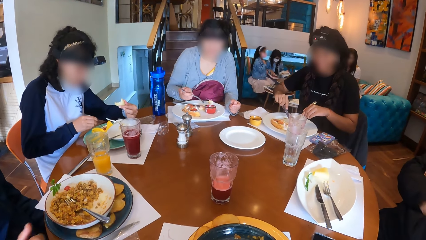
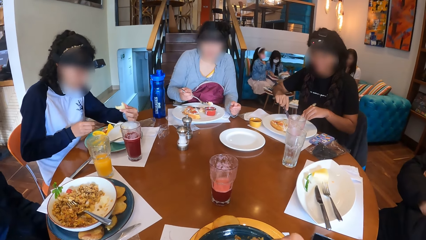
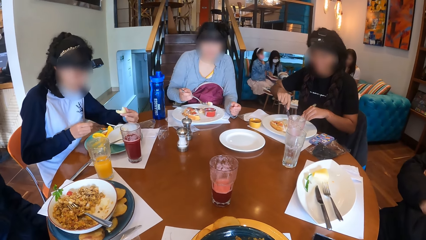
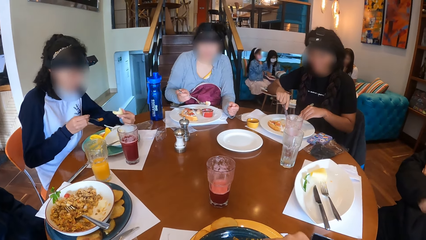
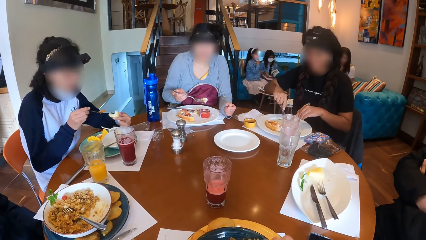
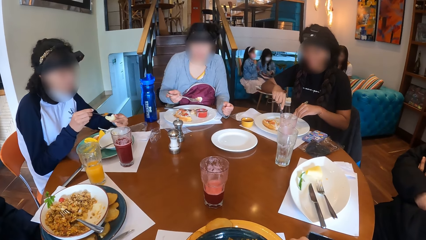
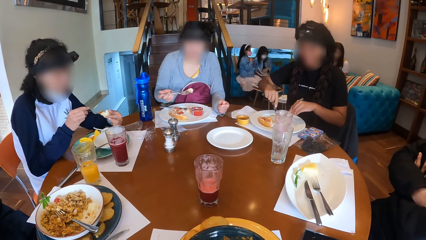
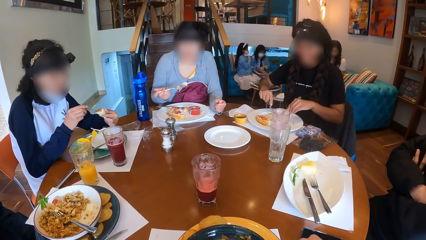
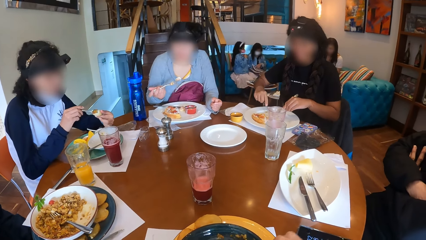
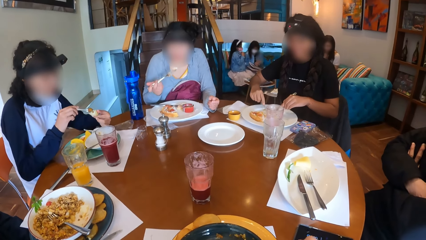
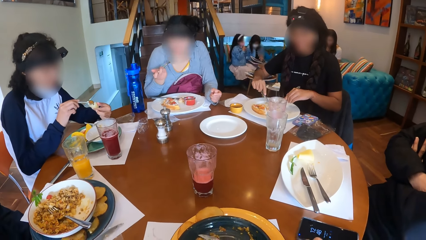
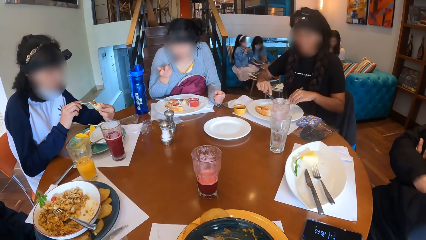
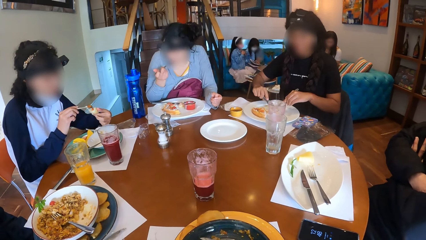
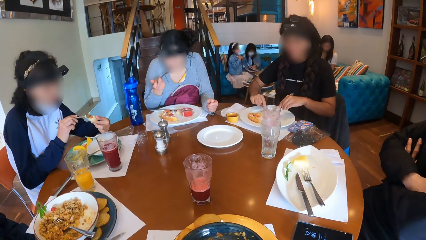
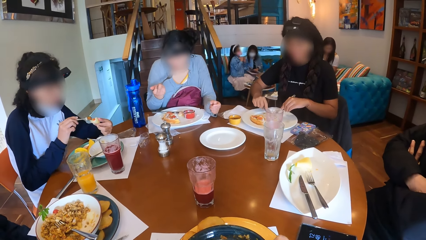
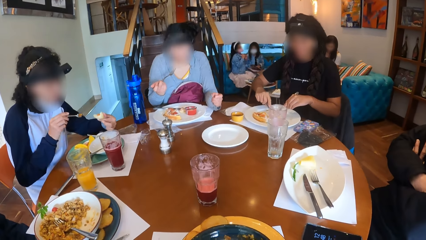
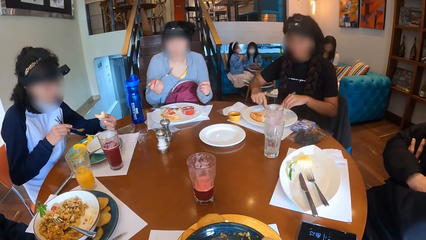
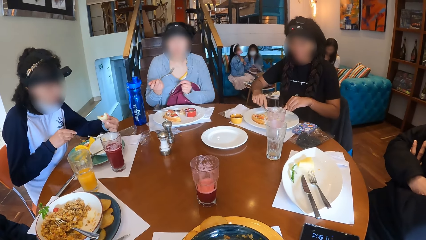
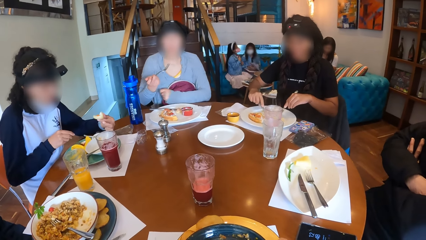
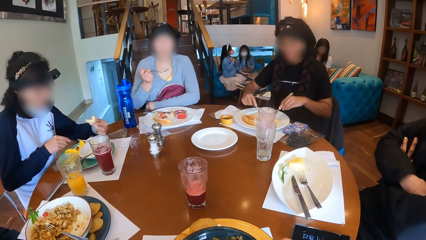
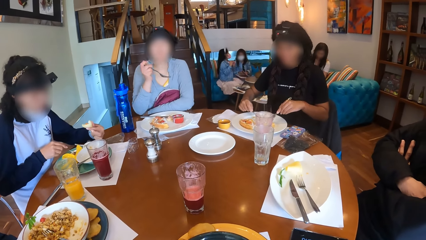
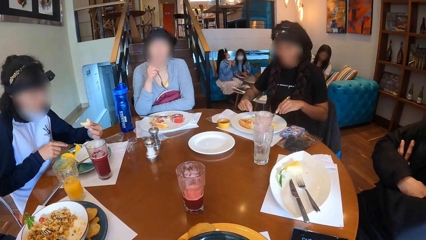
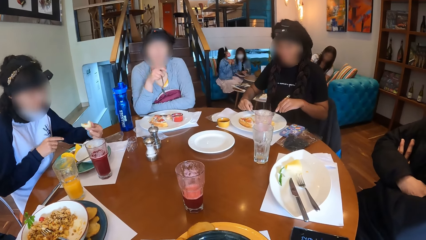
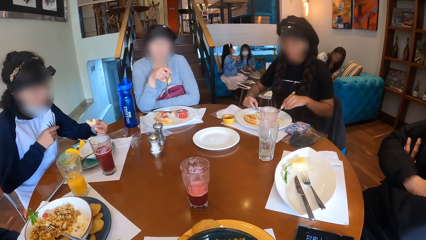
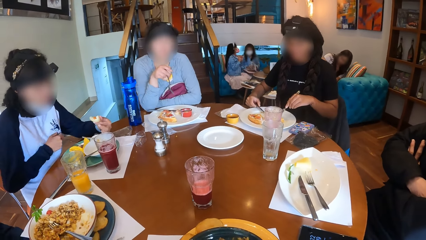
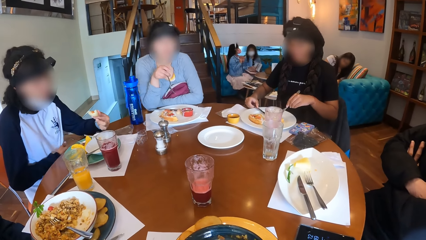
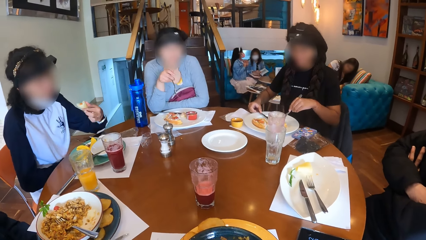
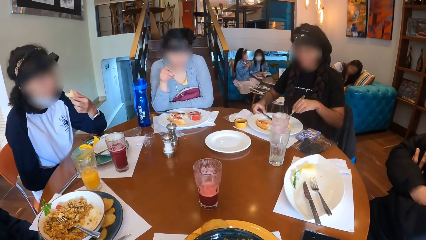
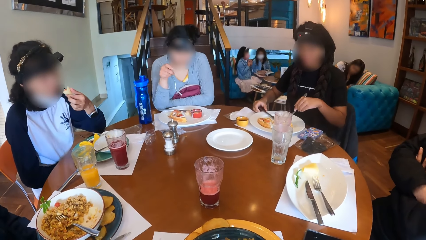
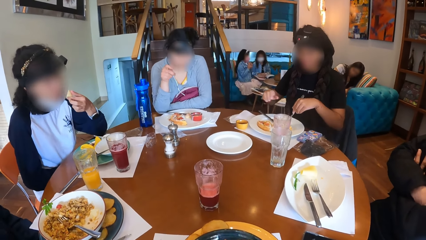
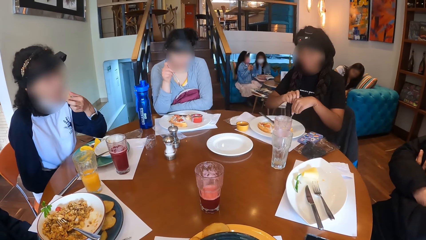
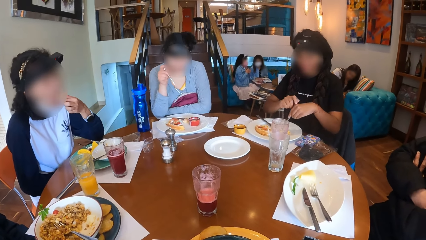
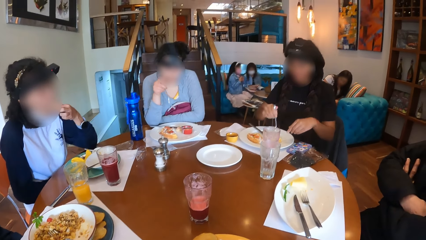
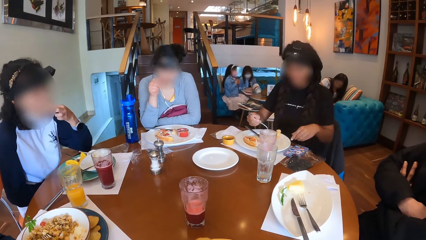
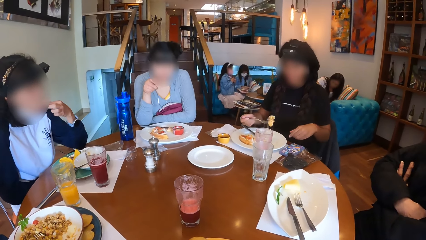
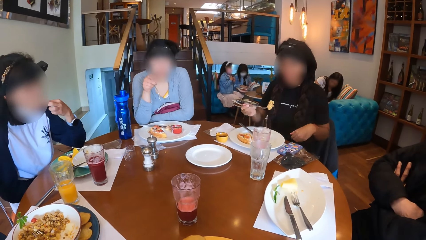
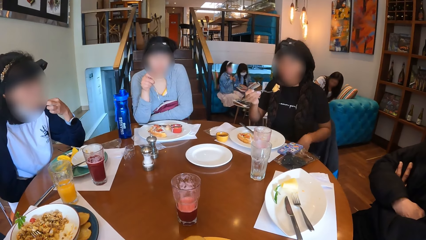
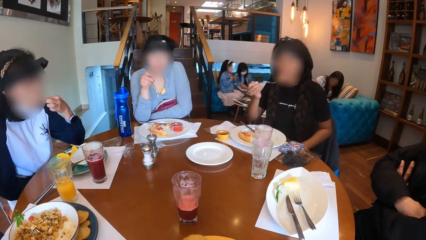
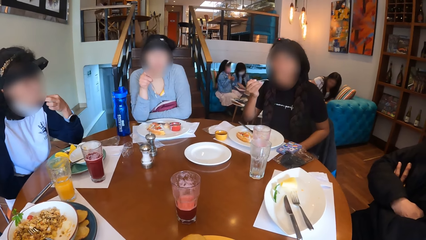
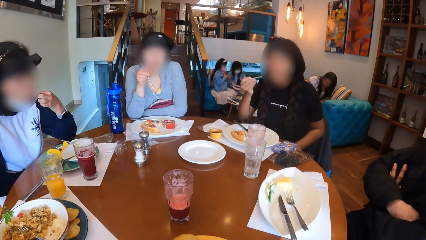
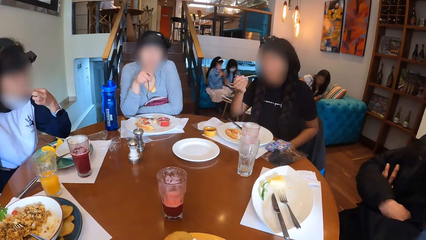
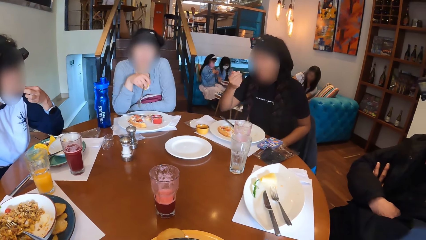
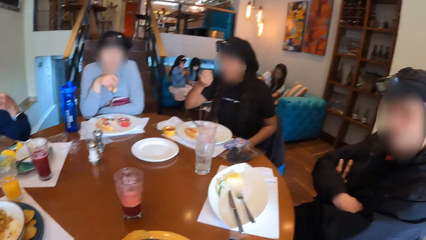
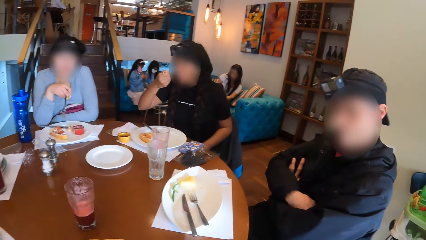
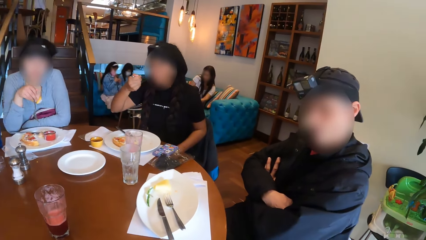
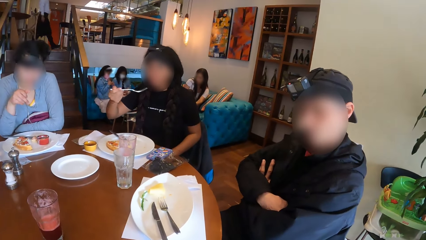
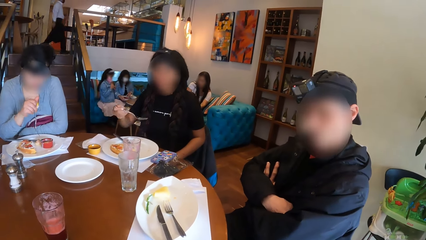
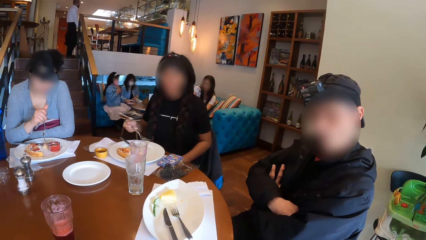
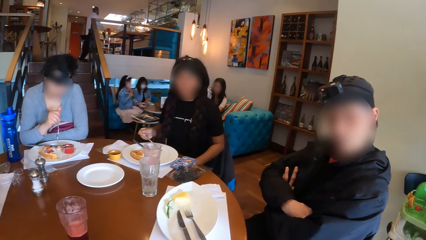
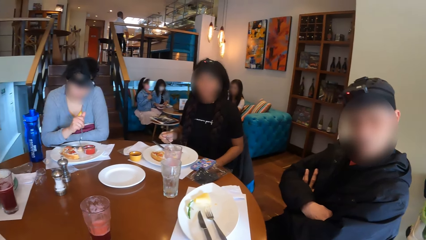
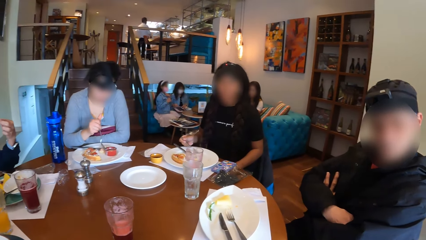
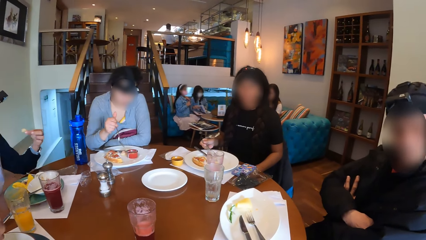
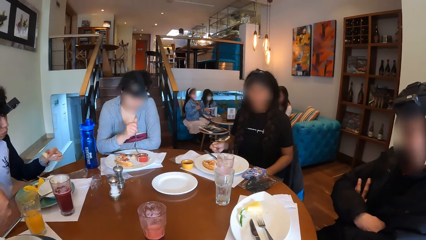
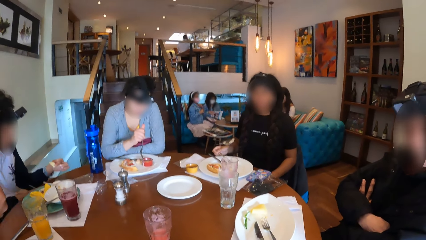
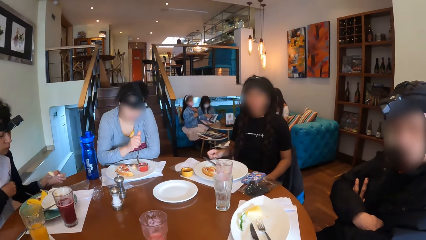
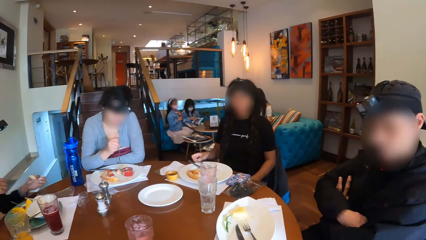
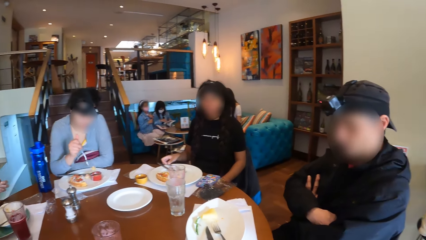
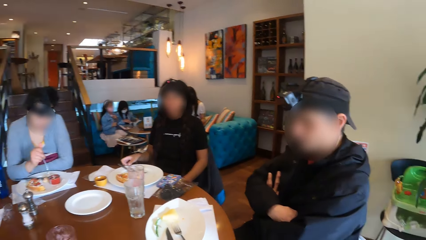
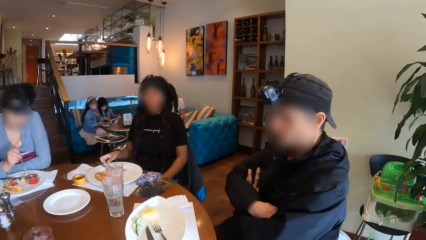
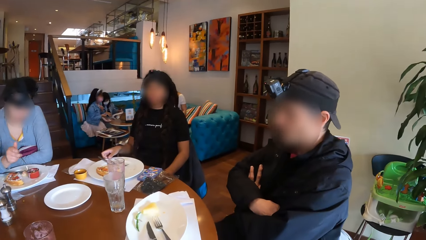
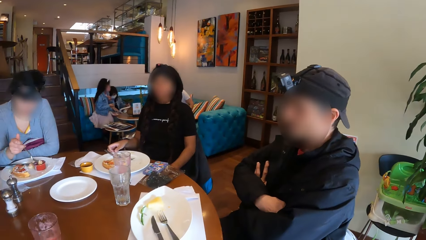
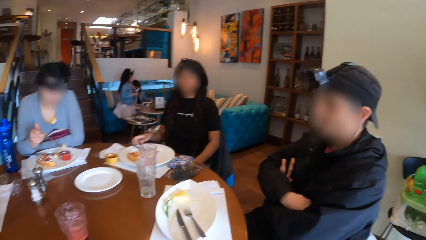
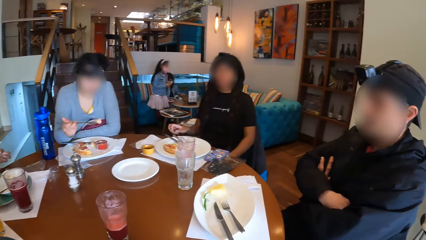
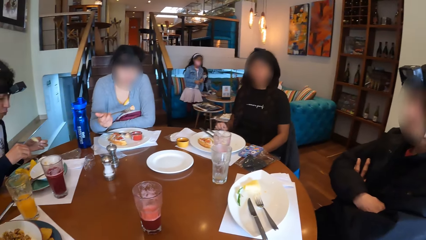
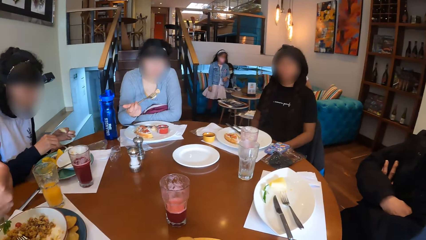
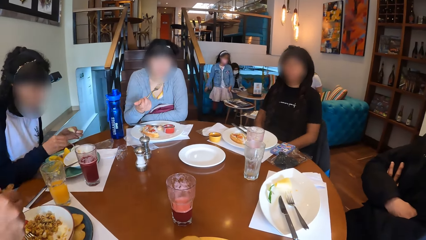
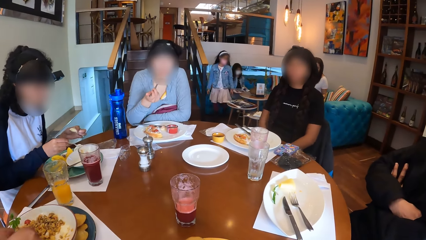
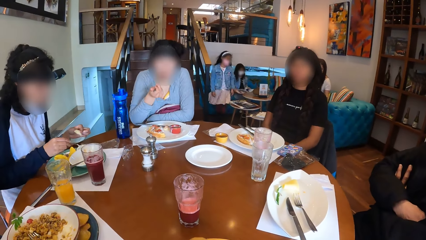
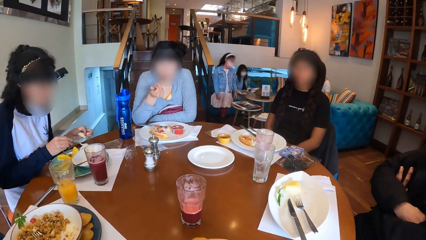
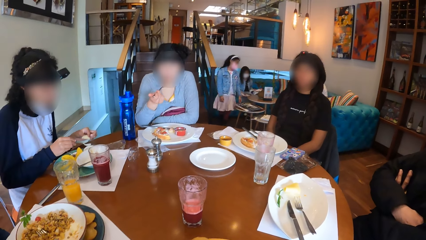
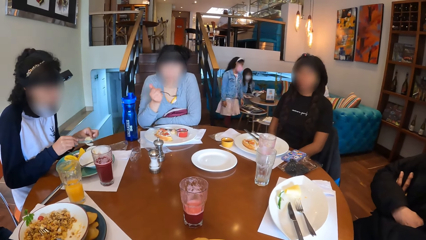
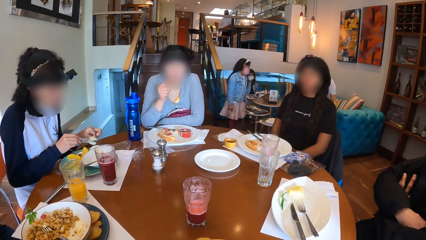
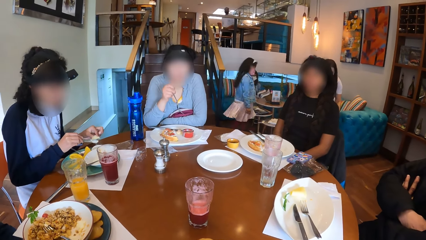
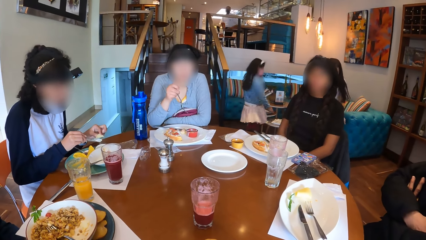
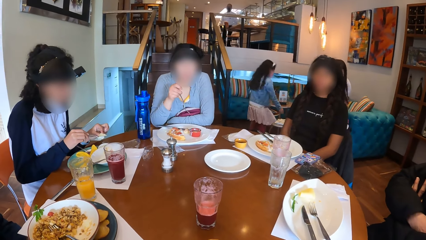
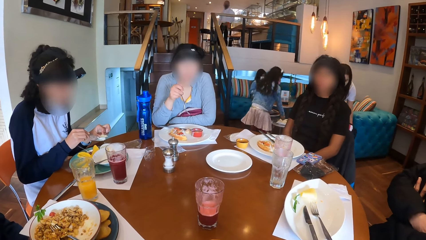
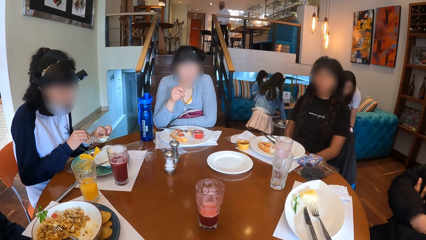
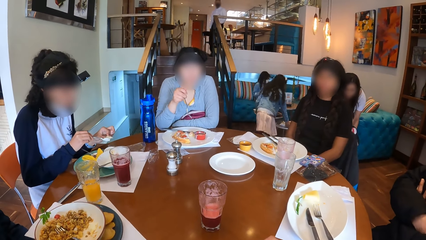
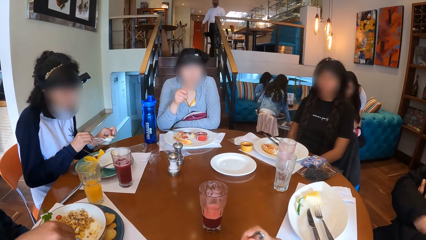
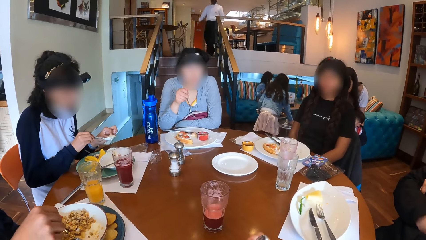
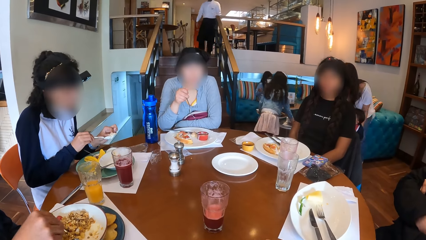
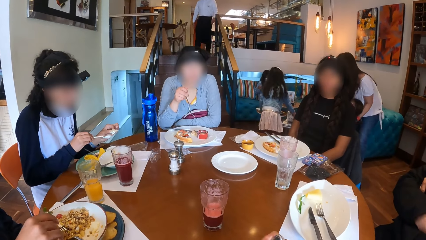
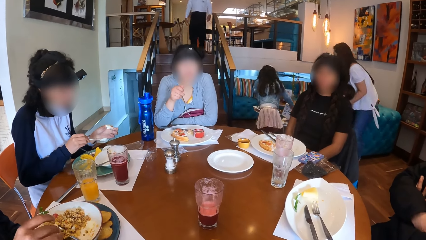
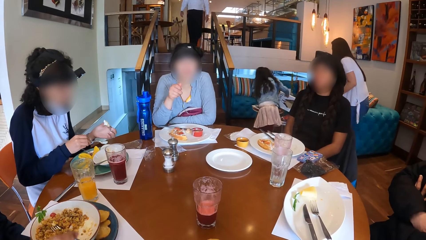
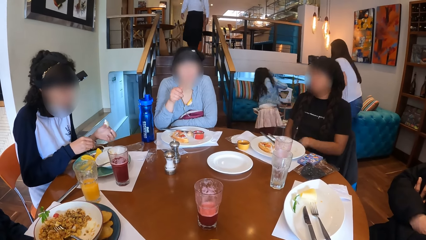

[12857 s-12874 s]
A woman cuts the food on the plate with the knife in her right hand. Another woman lifts a red sauce from a plate with a spoon in her right hand and pours the red sauce on the spoon in her right hand on the potato in her left hand. The camera wearer eats food. A third woman eats the food on the fork in her right hand. The second woman drops the spoon in her right hand into the plate on the table and eats the potato in her left hand. The camera wearer looks around. The first woman eats the food on the fork in her right hand and drops the fork in her right hand on the plate. The third woman dips the food on the fork in her right hand into the sauce on the plate and eats the food on the fork in her right hand. The second woman lifts sauce from the plate on the table with the spoon in her right hand and pours the sauce on the spoon in her right hand on the potato in her left hand.
